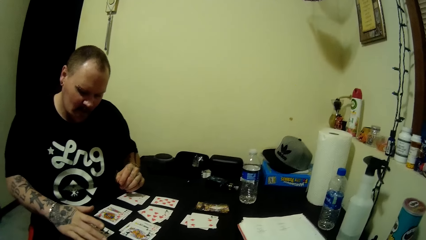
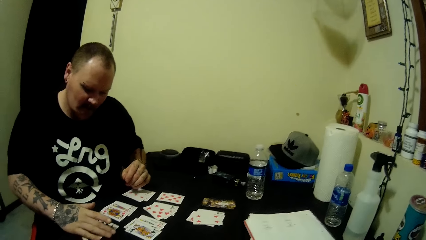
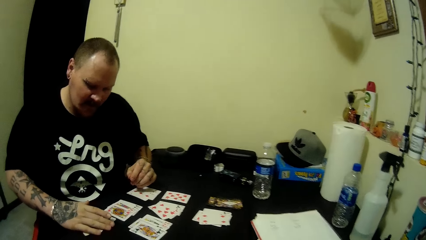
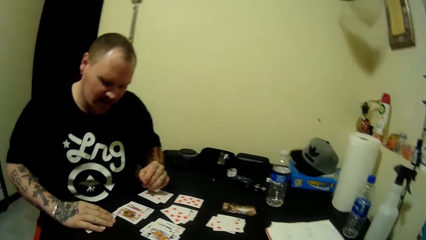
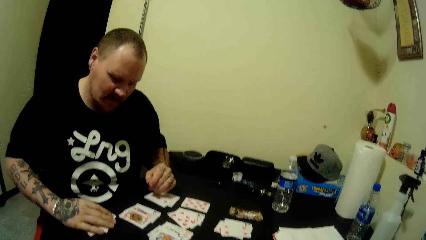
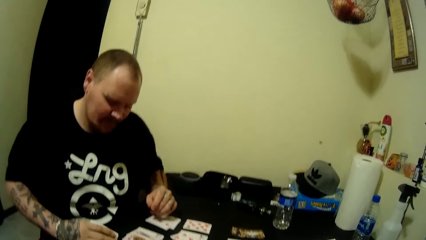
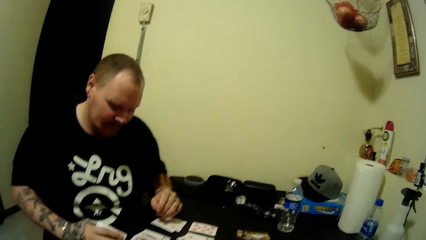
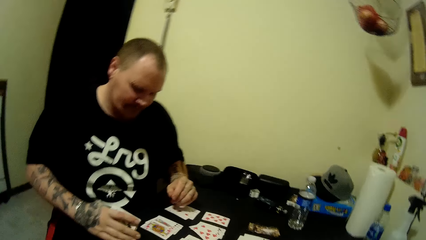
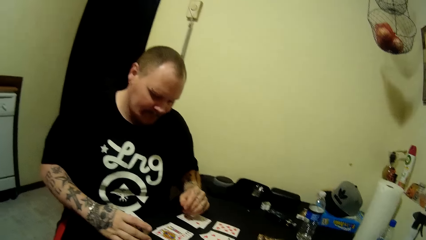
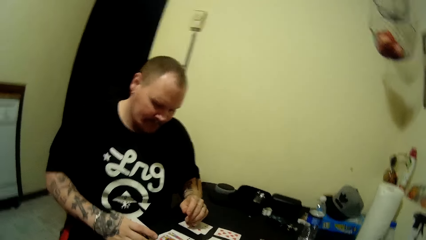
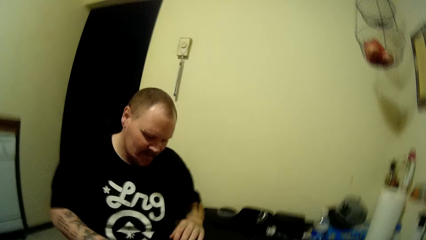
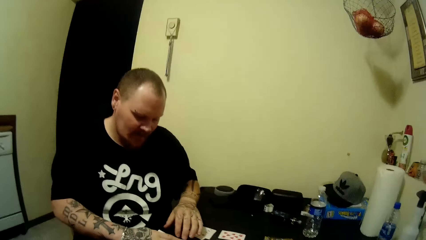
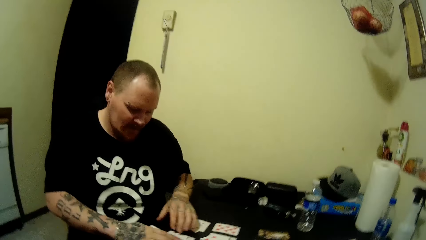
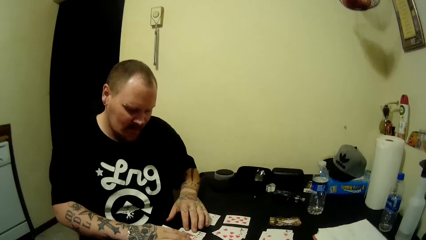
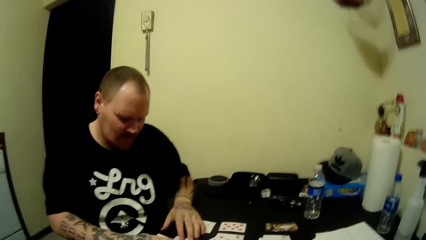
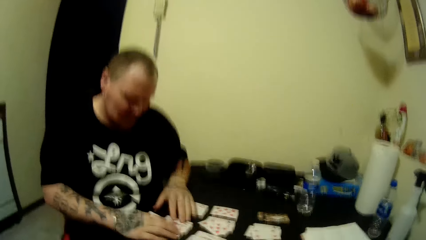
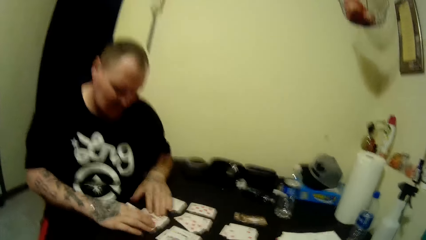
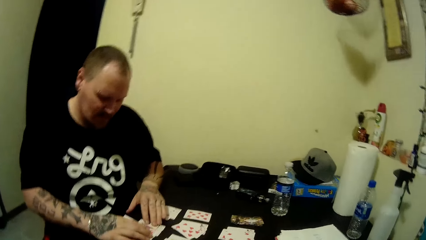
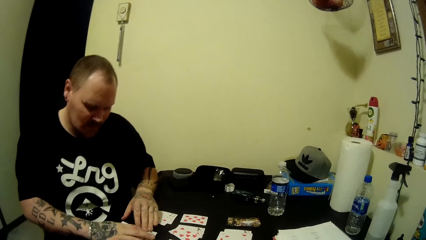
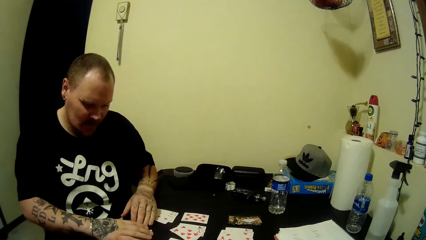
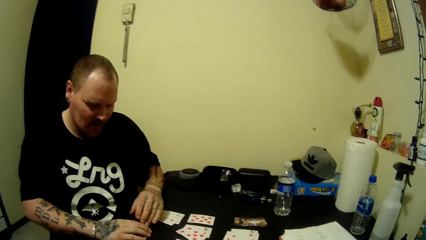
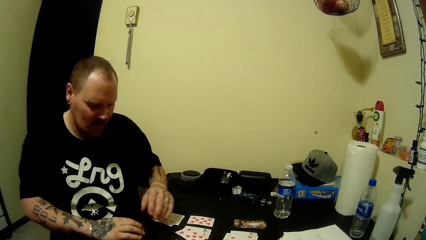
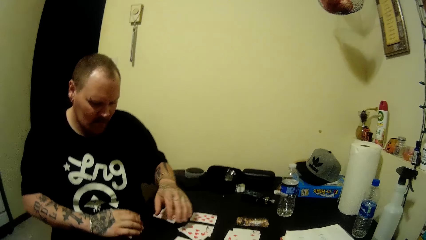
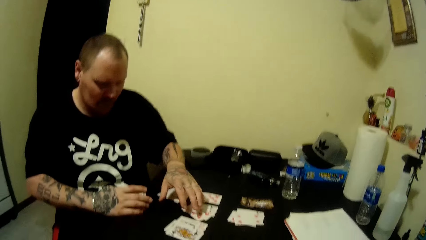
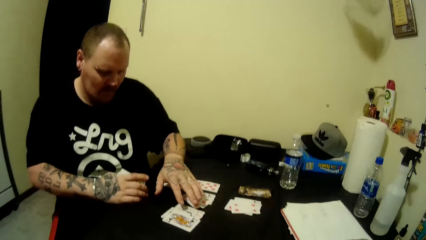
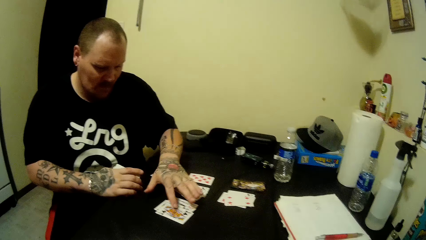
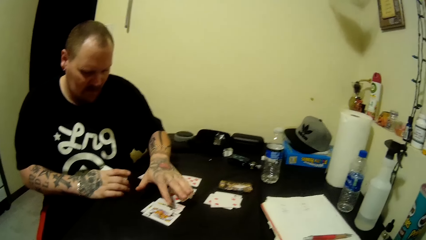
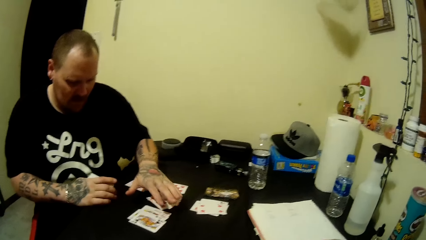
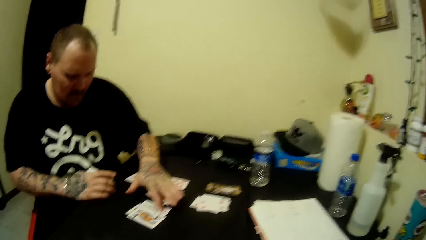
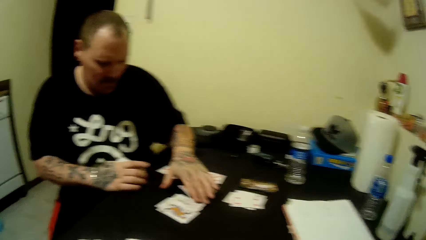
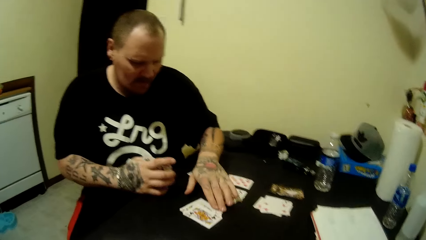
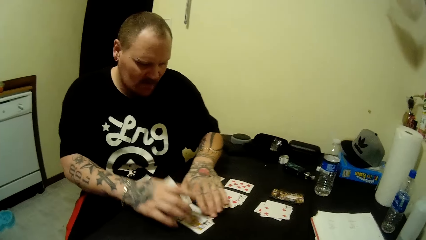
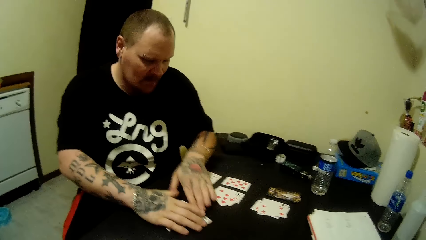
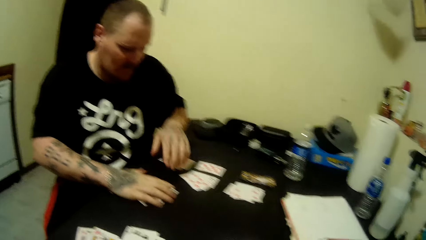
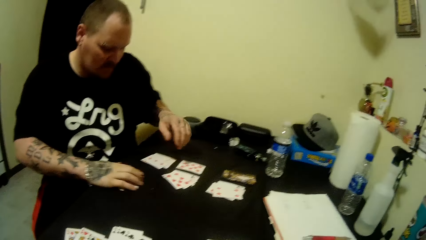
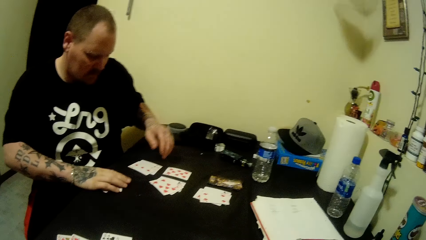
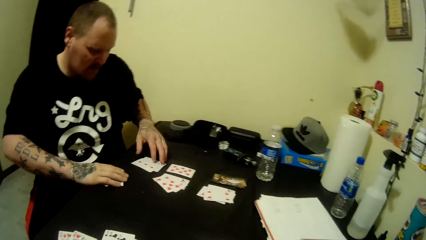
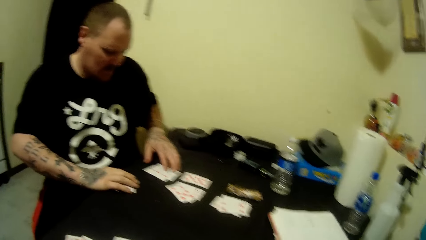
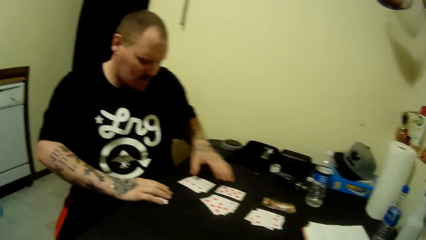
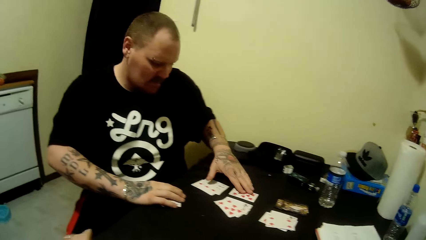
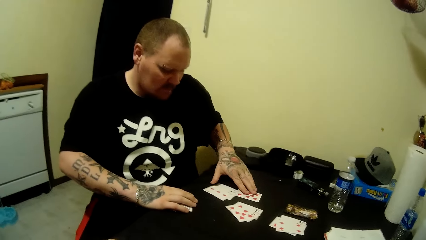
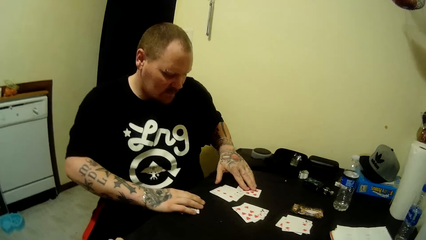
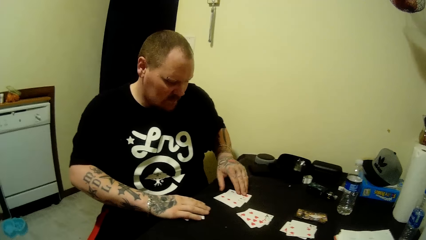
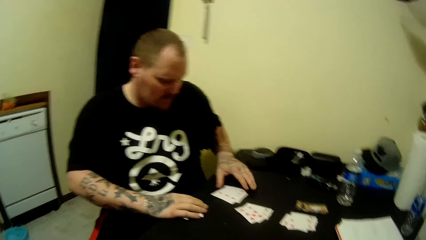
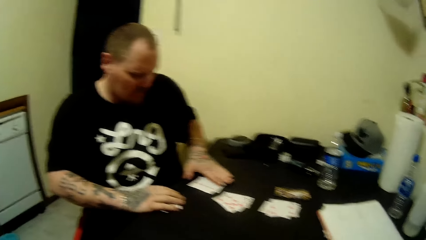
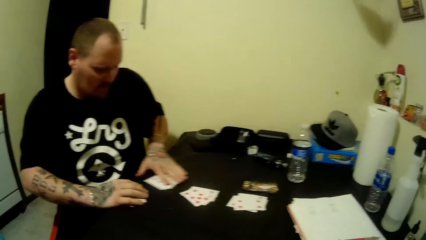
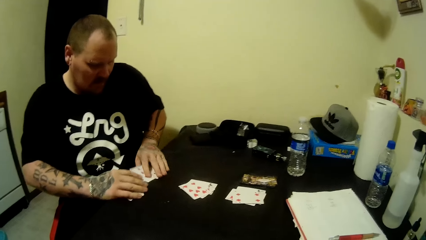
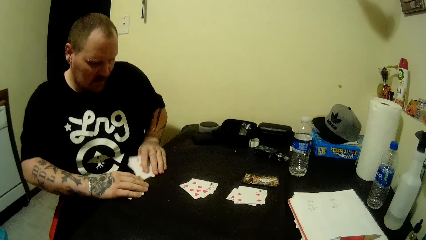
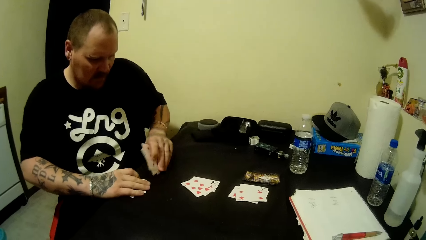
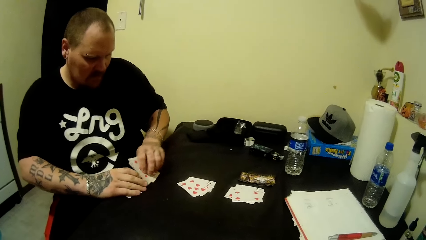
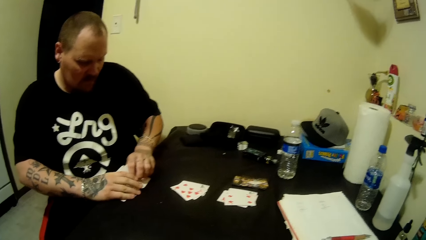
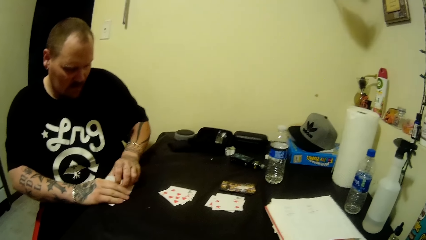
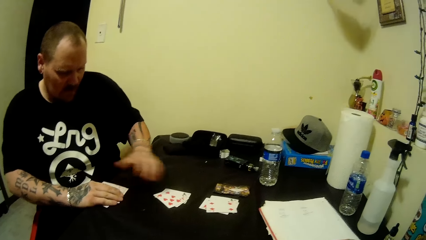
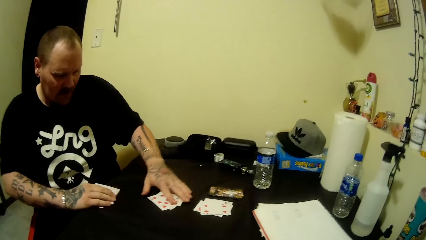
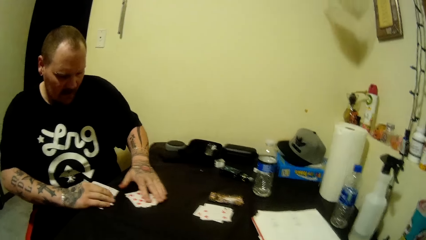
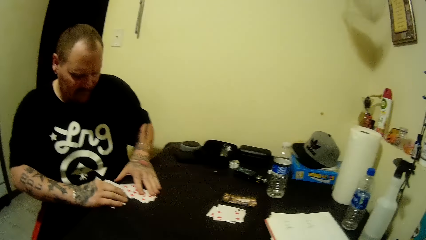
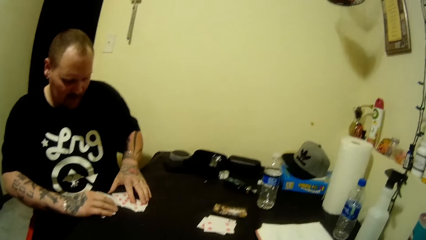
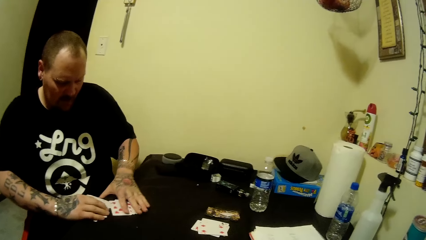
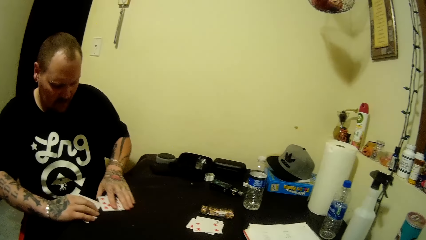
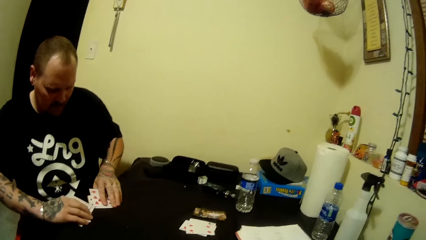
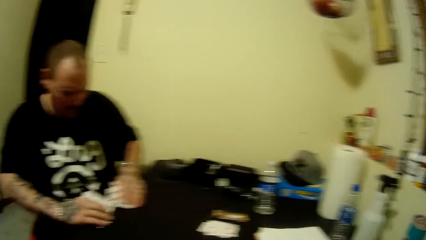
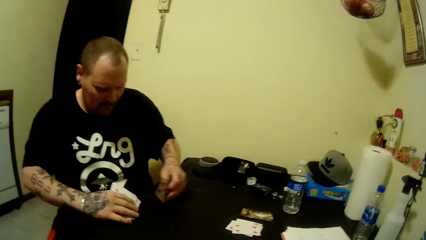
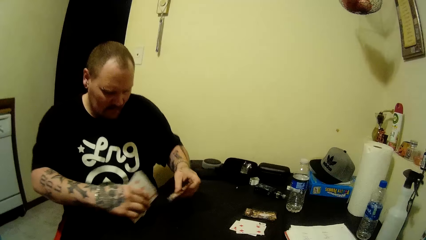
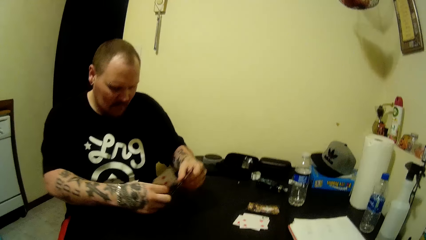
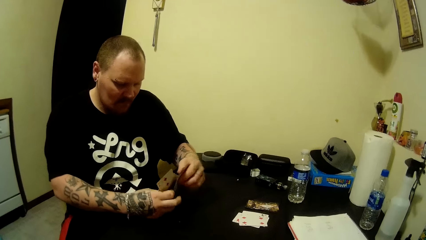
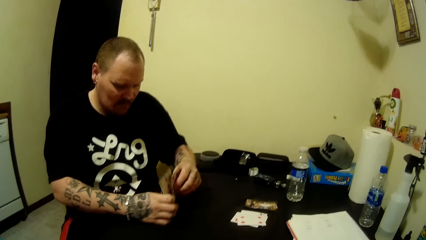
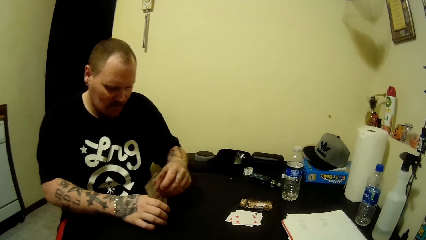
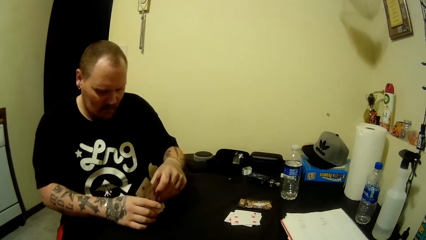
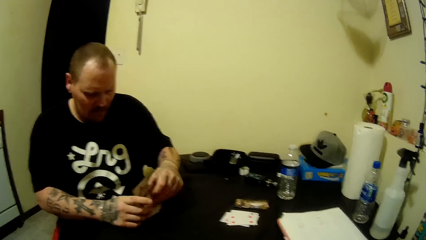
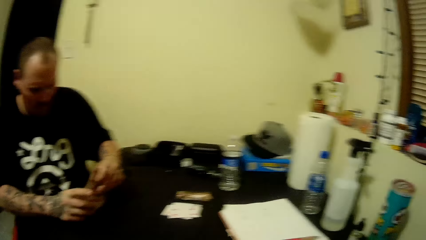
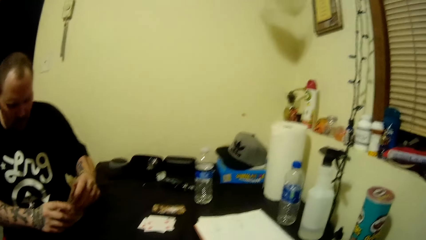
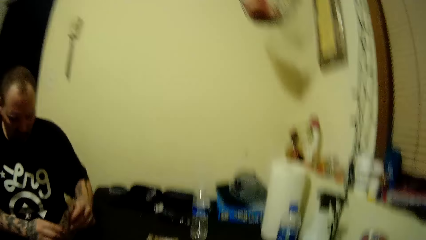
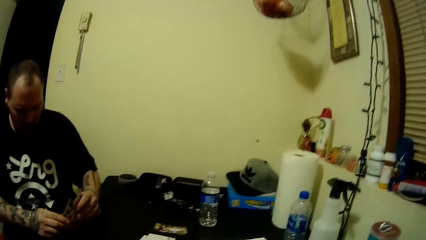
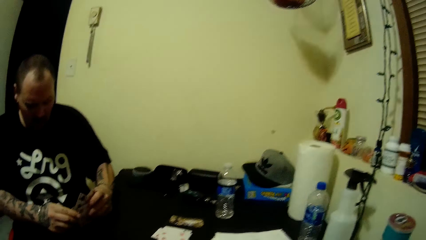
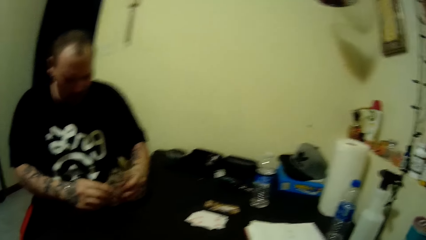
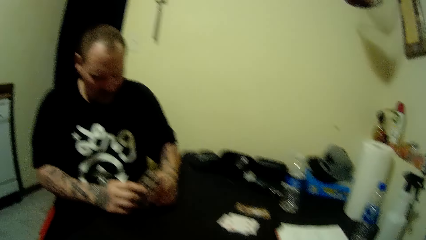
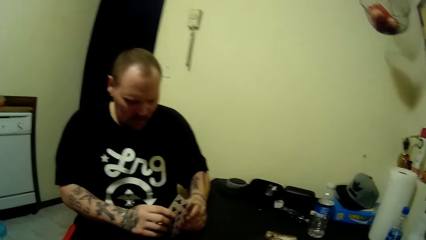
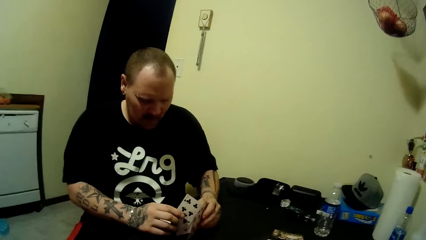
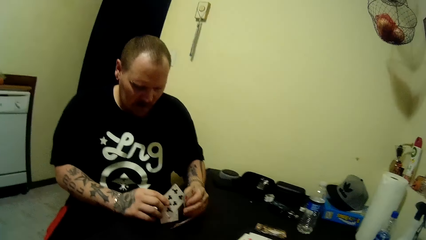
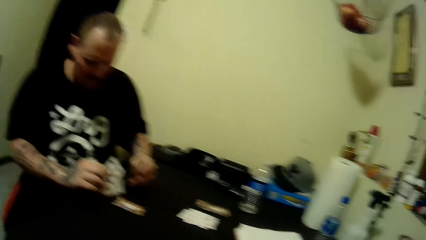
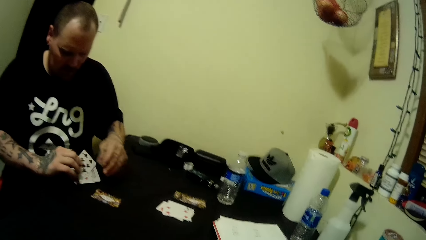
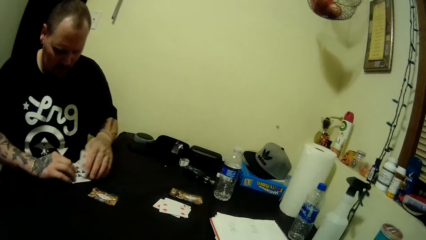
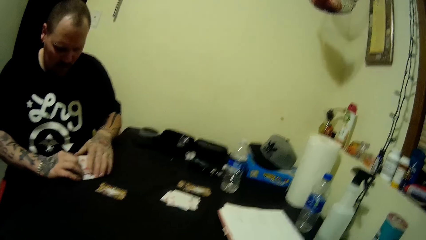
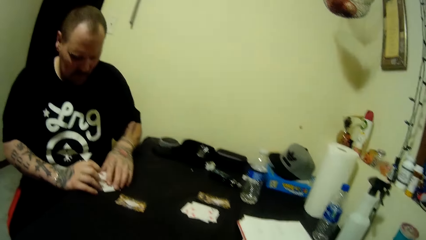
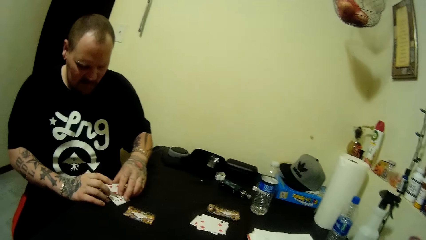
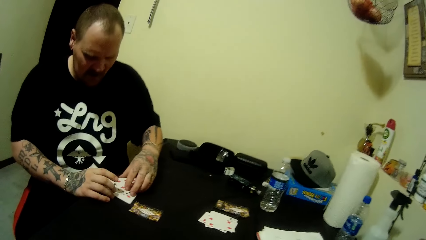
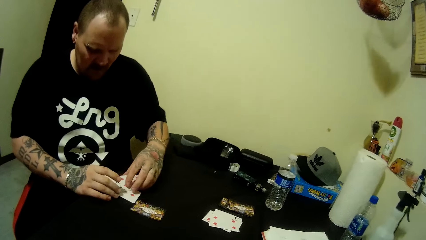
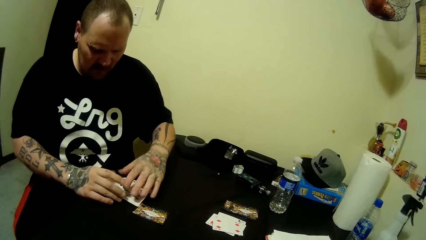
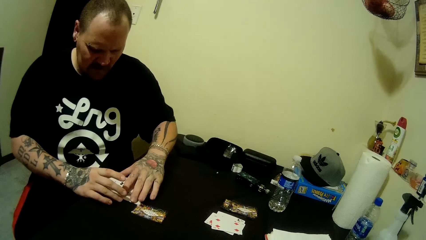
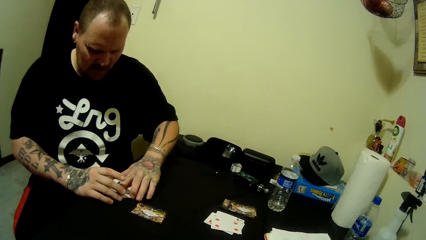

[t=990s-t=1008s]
A man picks up a card from the table and holds the card with his right hand. The man picks up the cards with his right hand. The camera wearer talks with the man. The man counts the cards and picks up the cards with his right hand. The man arranges the card on the table, moves the cards with his left hand, picks up the cards with his left hand, and arranges the cards. The camera wearer talks with the man.
